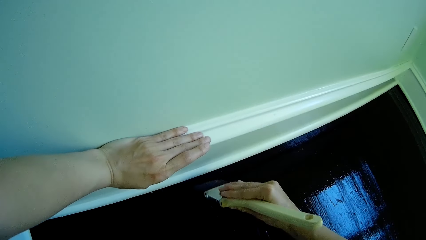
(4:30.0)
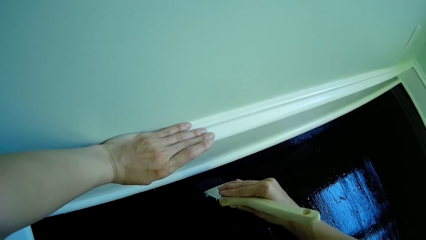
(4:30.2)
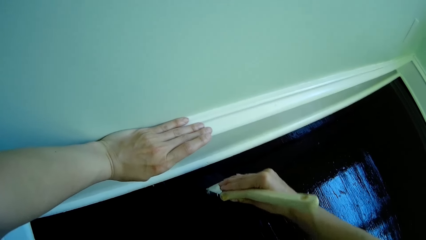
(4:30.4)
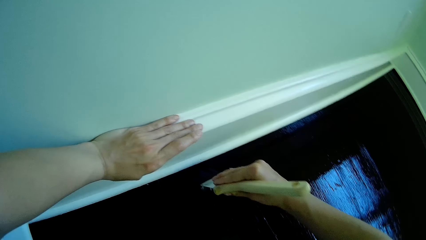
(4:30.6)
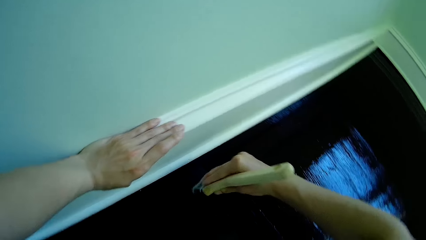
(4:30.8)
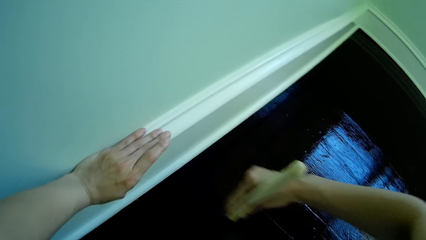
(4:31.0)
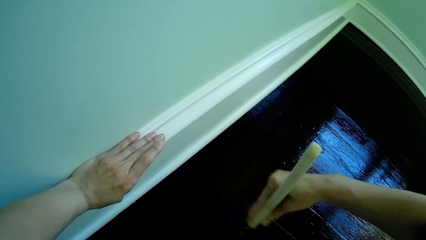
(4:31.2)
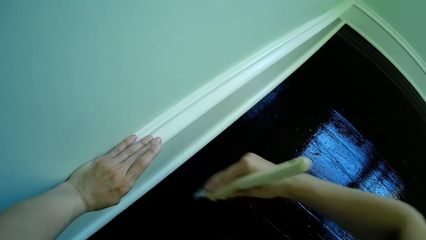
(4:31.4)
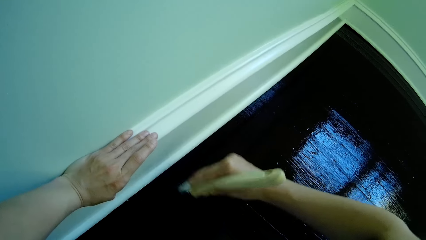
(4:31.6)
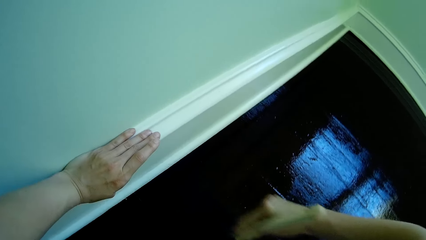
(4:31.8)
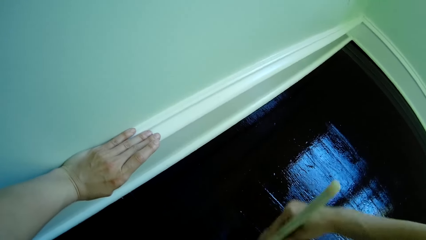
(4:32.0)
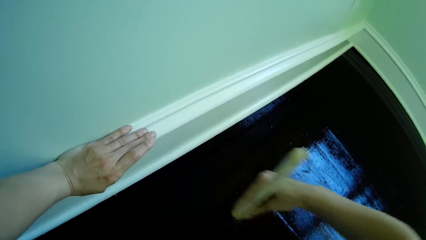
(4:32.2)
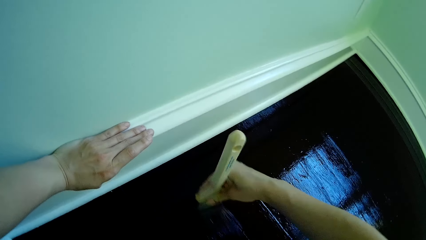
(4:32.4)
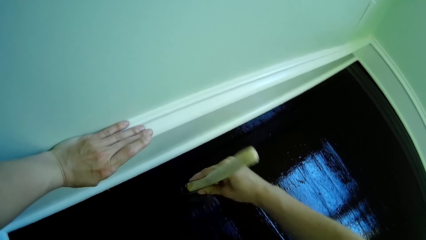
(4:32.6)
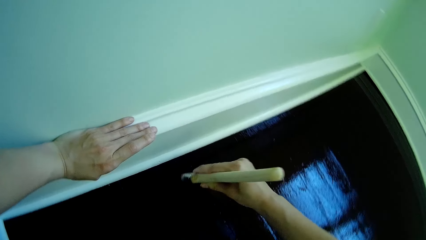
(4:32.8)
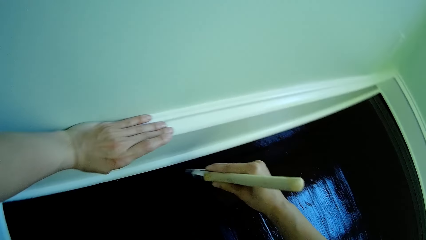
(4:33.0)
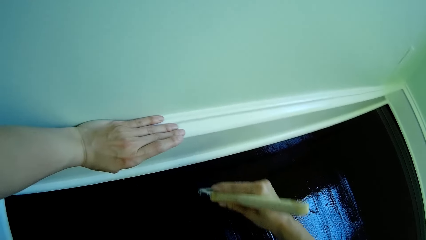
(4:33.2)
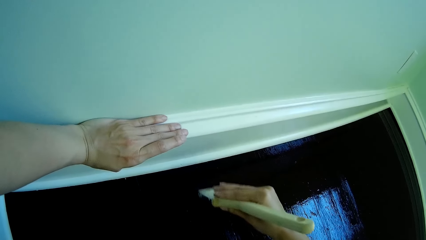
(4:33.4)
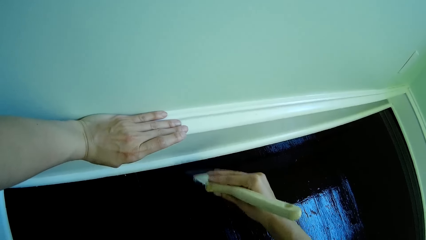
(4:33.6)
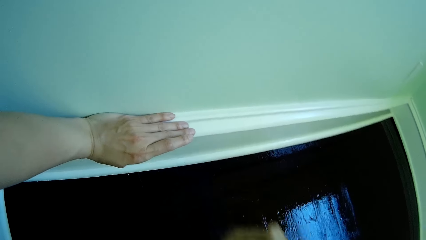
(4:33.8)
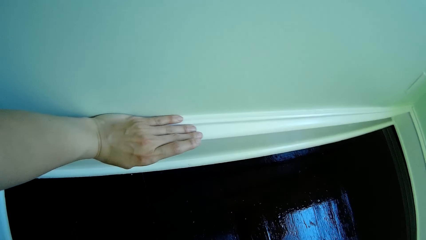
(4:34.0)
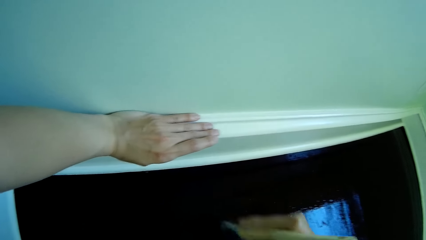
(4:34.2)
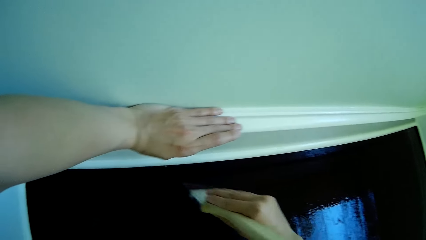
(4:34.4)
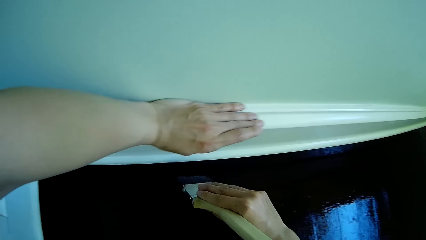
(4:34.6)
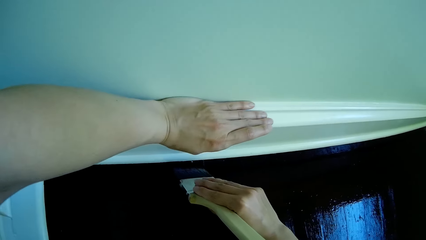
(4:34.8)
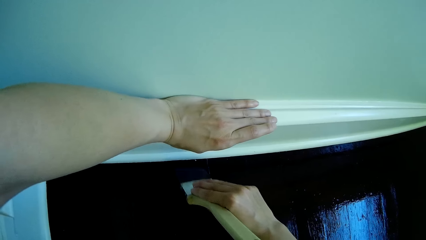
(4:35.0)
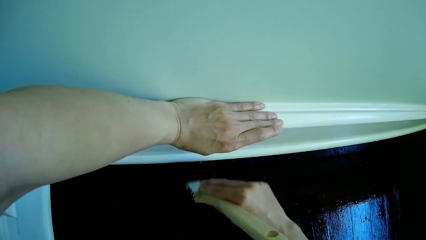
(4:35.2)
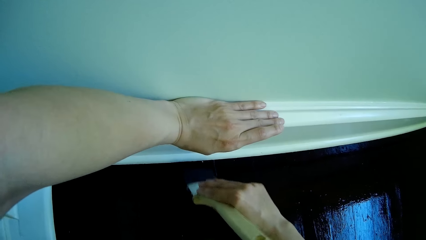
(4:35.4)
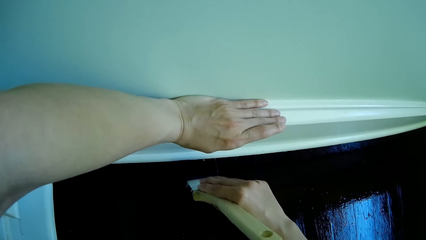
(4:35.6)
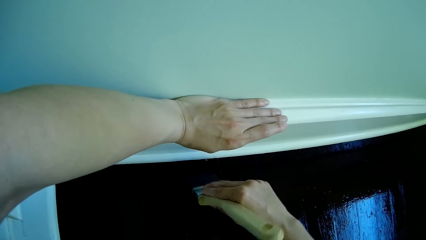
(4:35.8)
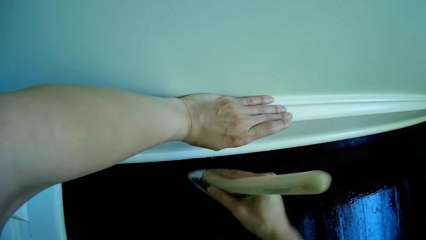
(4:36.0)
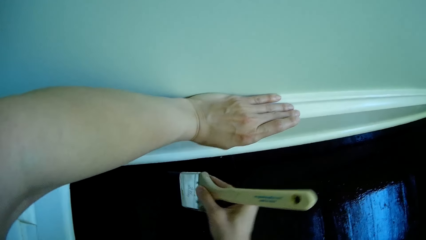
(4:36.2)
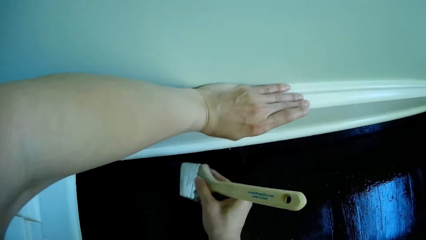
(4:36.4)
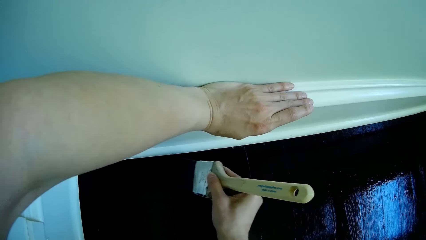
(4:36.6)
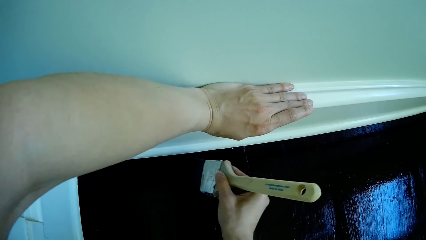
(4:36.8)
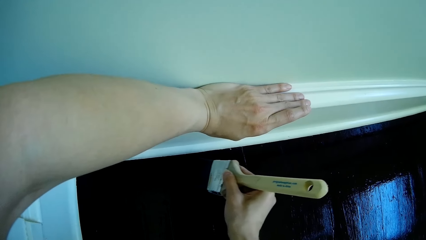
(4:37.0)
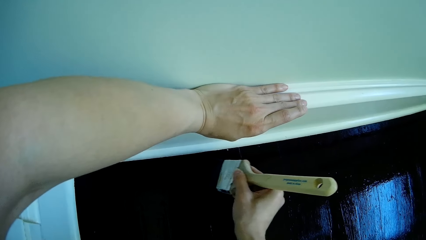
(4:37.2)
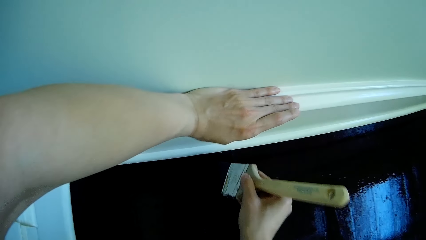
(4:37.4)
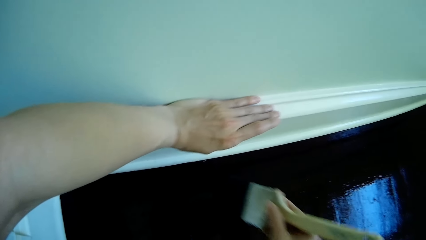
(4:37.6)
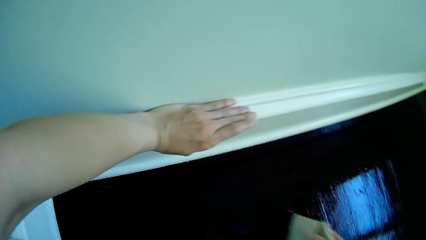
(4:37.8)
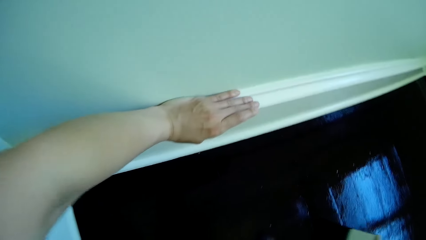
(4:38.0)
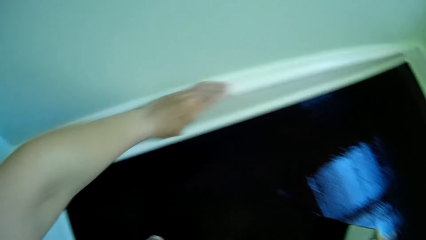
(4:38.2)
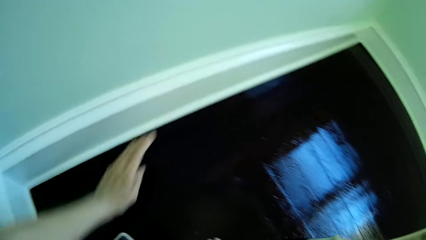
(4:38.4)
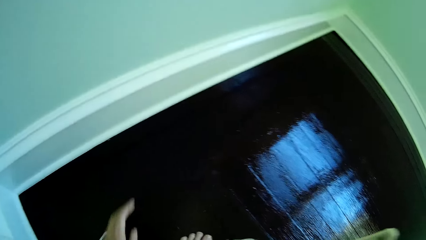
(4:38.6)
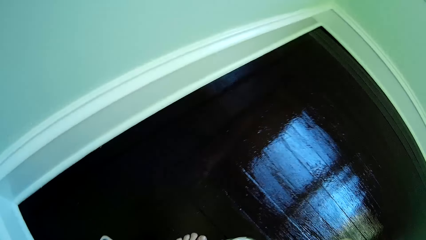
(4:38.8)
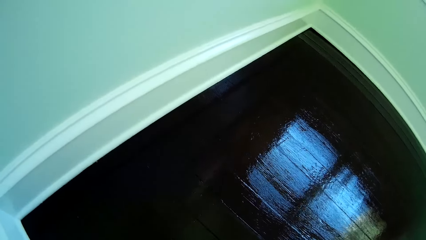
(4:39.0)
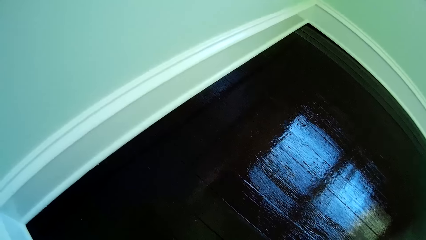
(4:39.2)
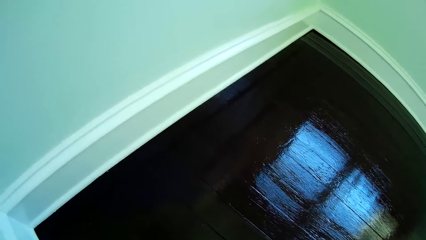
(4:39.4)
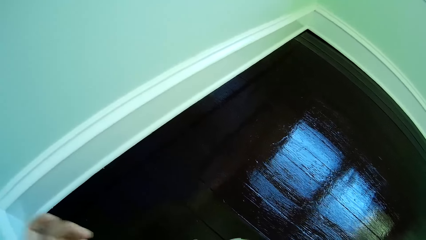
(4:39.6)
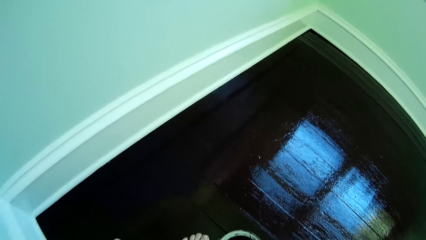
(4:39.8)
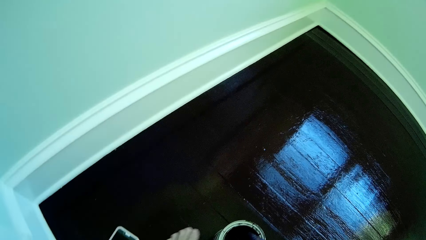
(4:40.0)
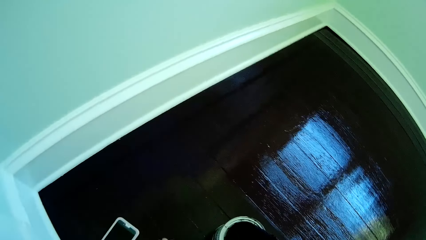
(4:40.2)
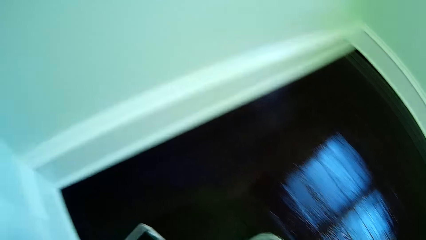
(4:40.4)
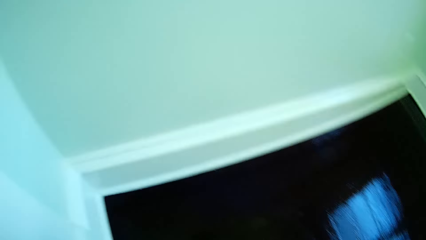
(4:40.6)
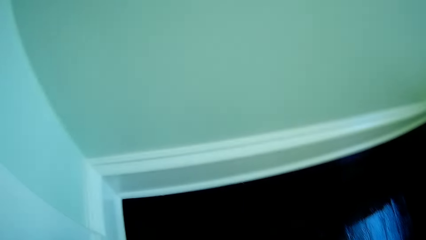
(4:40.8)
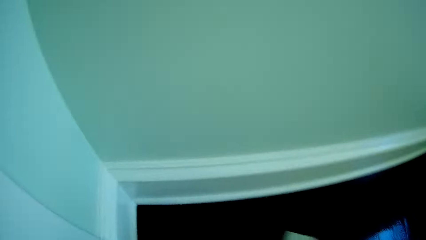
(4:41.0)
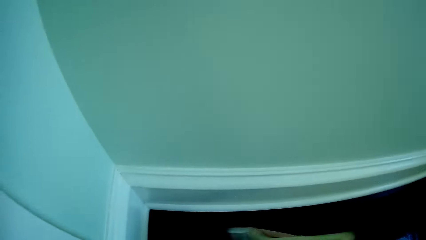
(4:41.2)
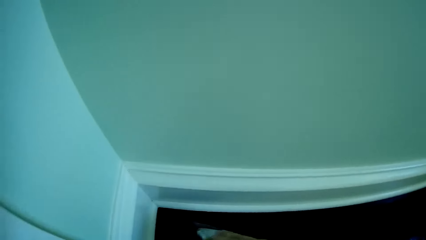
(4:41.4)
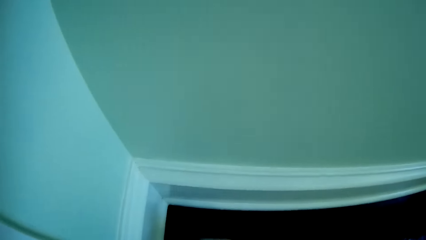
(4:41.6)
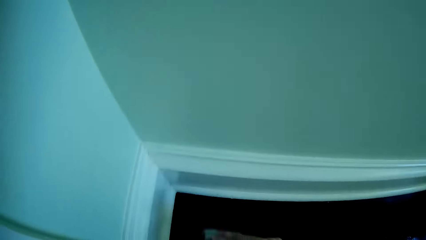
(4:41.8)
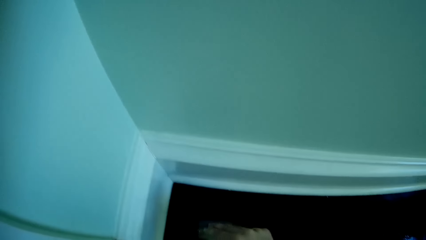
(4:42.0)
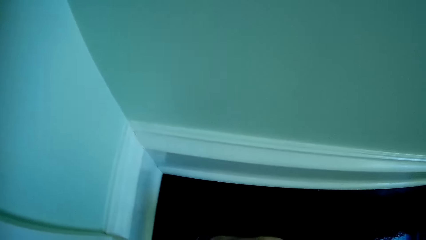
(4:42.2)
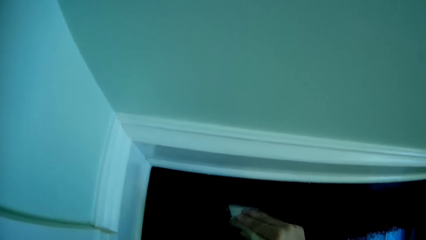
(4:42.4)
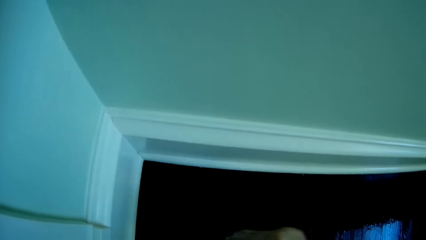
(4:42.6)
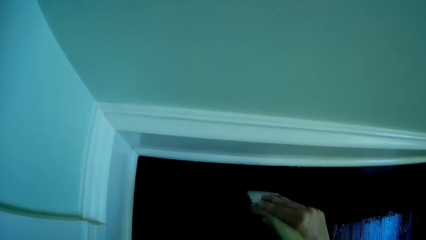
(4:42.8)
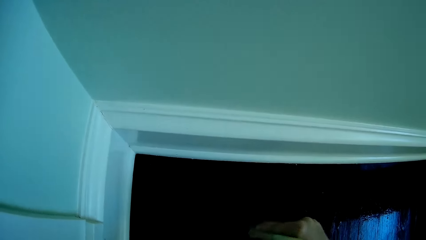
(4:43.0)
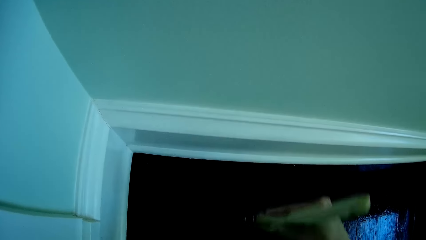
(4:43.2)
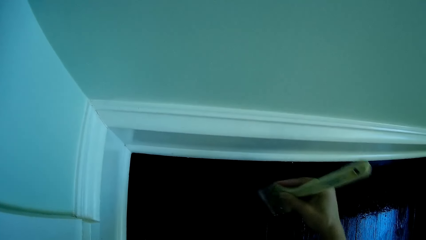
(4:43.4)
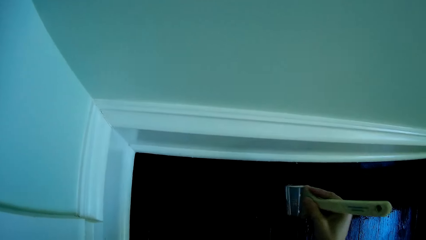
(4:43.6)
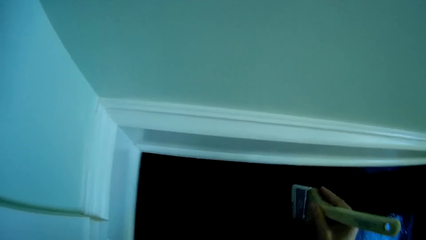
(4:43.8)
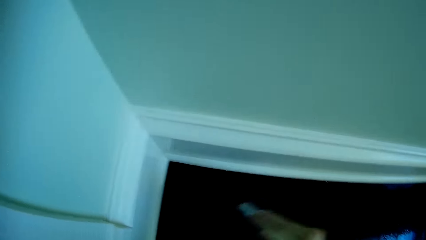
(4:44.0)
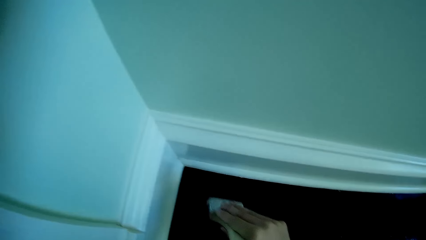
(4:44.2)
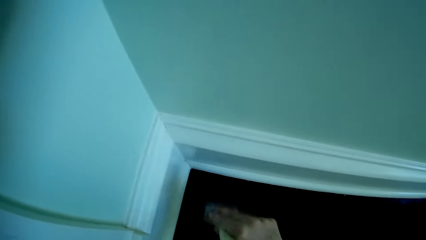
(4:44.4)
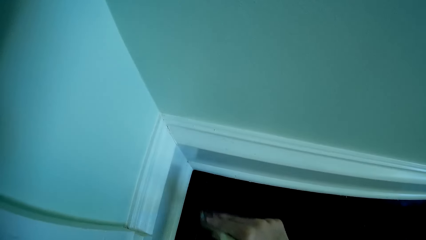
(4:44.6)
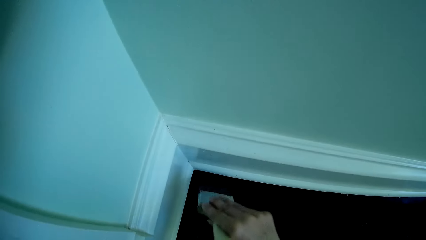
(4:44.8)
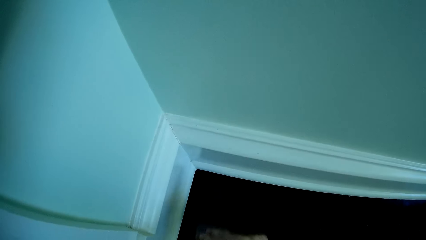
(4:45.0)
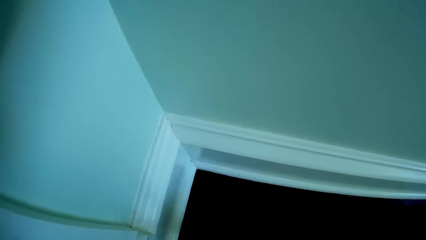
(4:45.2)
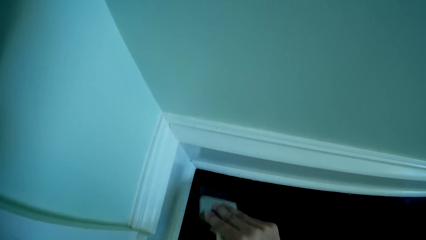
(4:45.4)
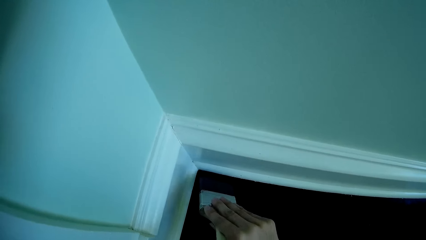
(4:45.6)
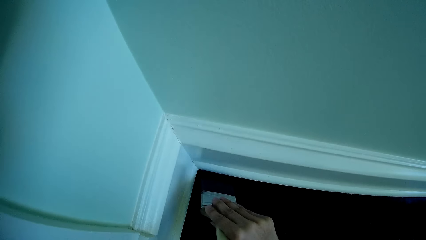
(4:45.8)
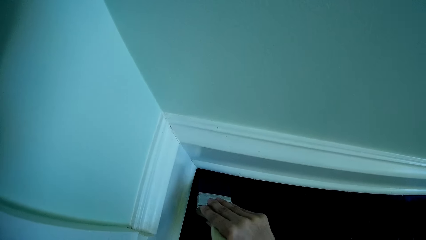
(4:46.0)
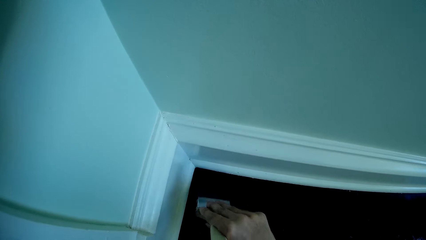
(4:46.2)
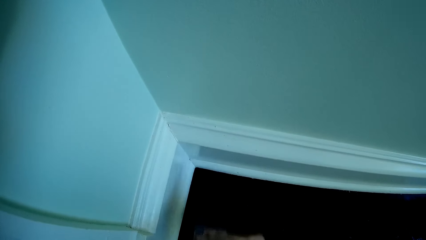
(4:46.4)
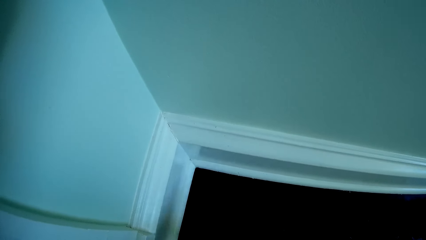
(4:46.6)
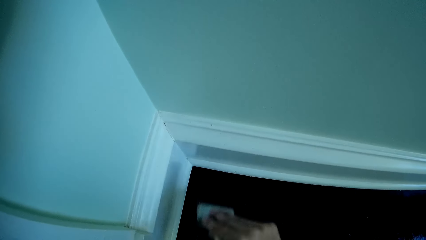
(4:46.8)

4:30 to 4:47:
The camera wearer removes her left hand from the wall. She paints the floor with the paint brush in her right hand.
